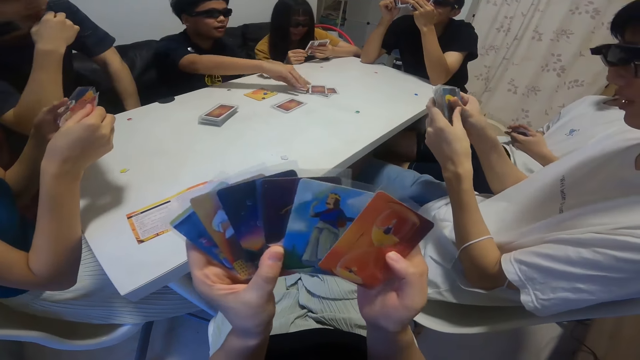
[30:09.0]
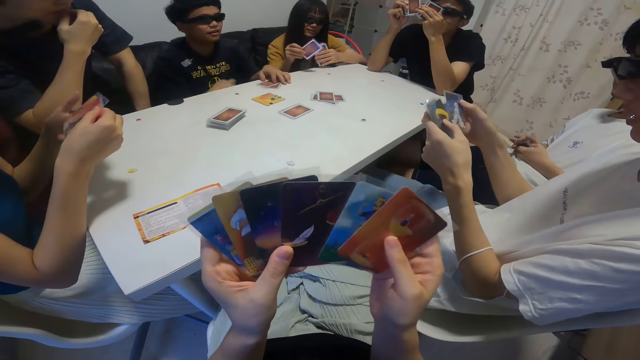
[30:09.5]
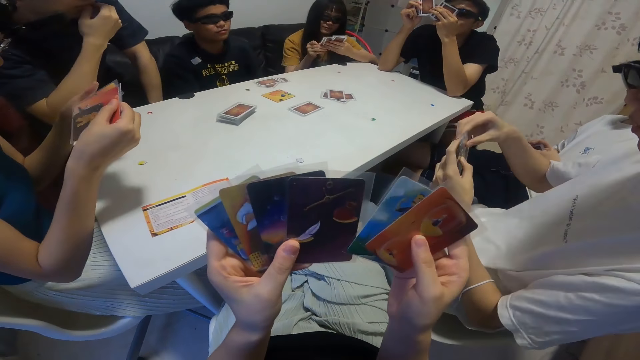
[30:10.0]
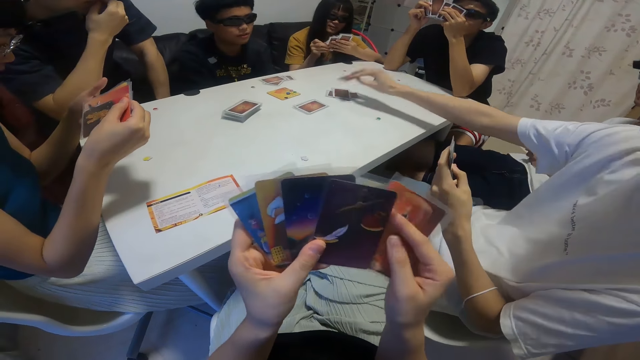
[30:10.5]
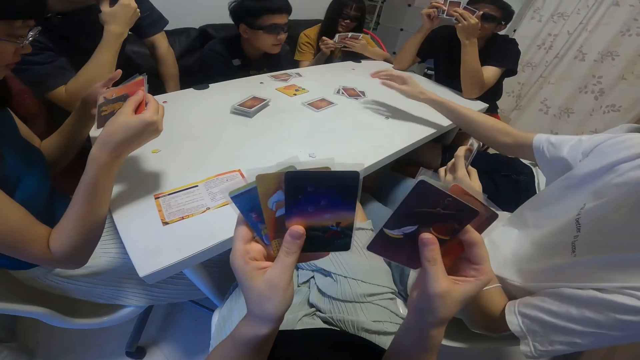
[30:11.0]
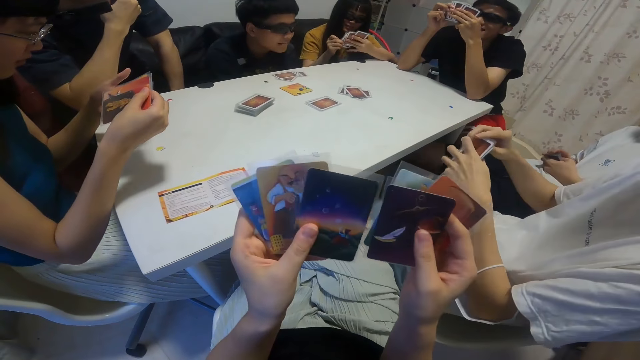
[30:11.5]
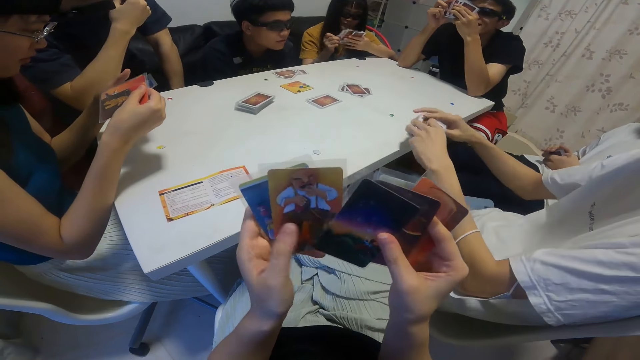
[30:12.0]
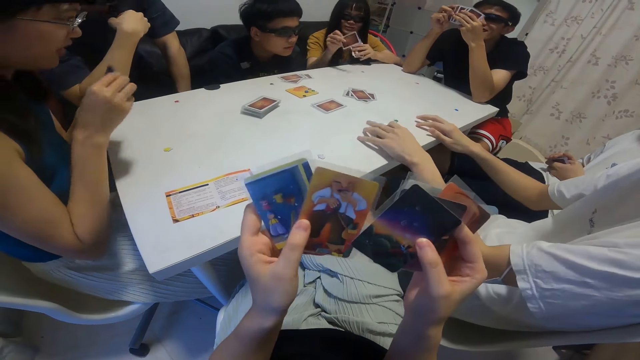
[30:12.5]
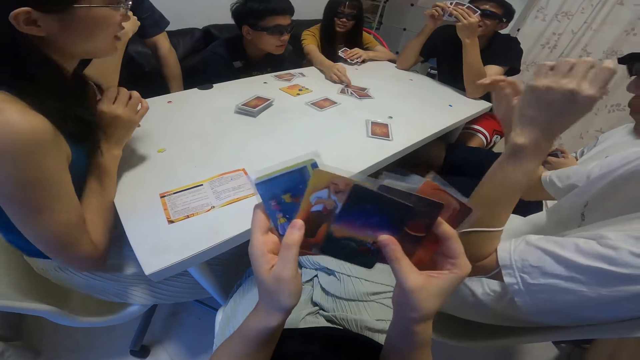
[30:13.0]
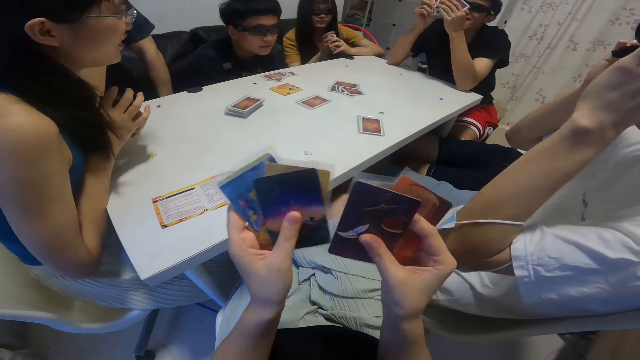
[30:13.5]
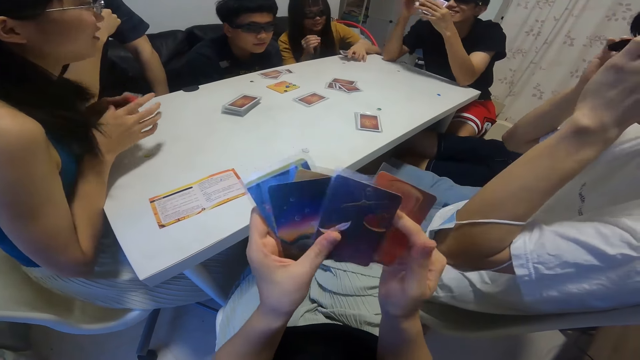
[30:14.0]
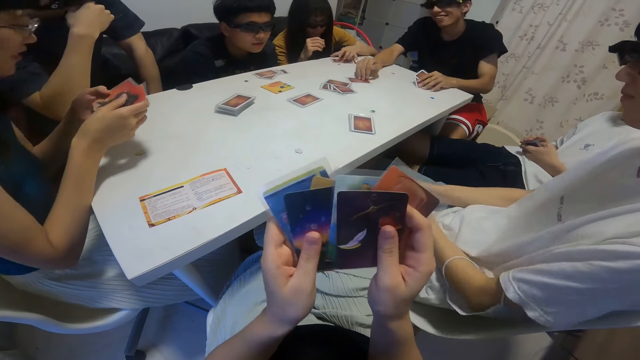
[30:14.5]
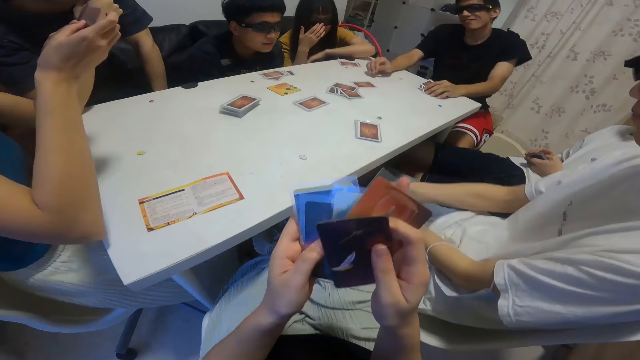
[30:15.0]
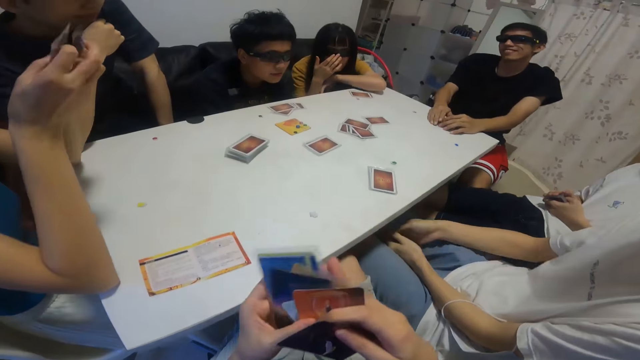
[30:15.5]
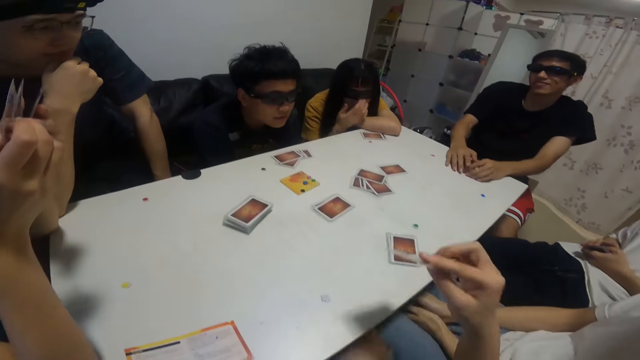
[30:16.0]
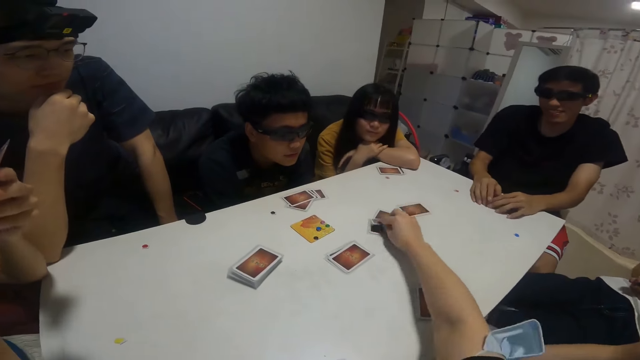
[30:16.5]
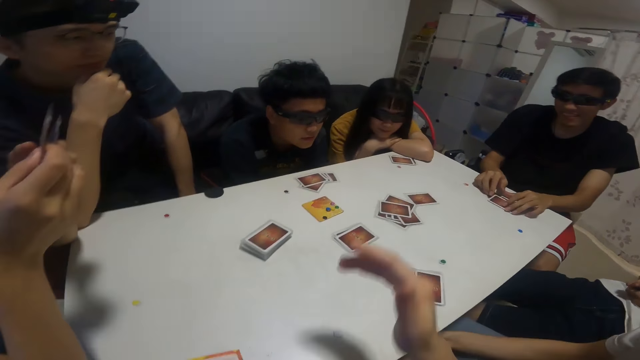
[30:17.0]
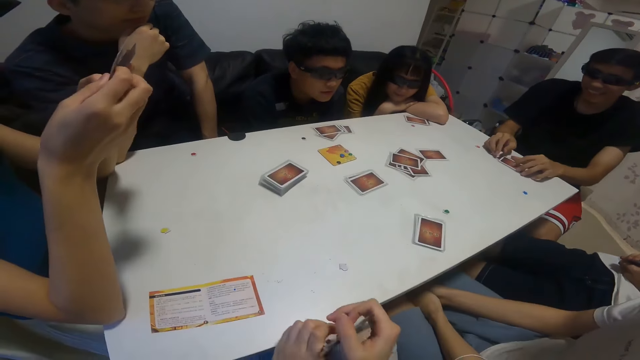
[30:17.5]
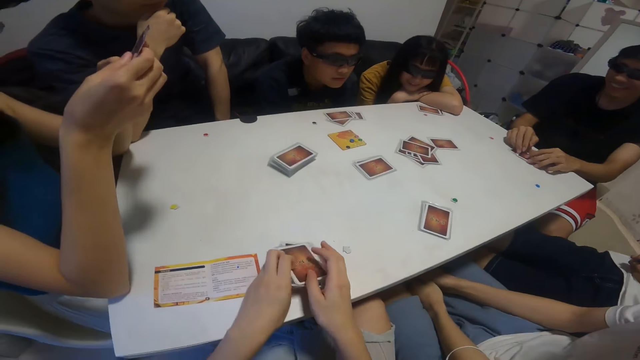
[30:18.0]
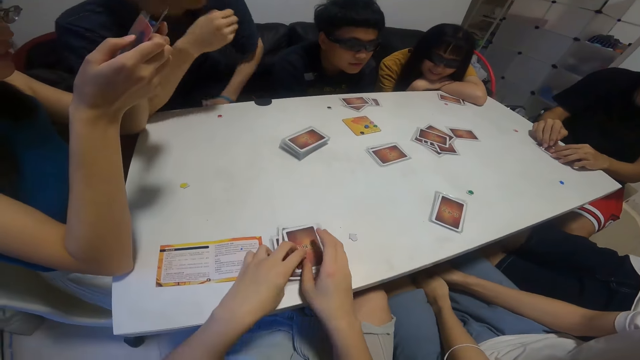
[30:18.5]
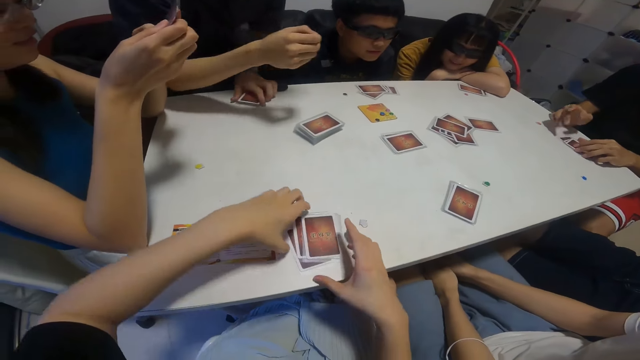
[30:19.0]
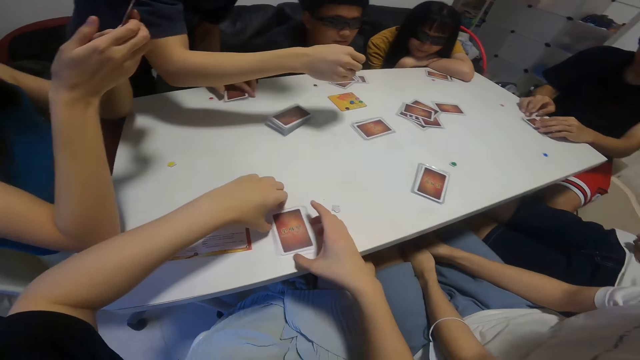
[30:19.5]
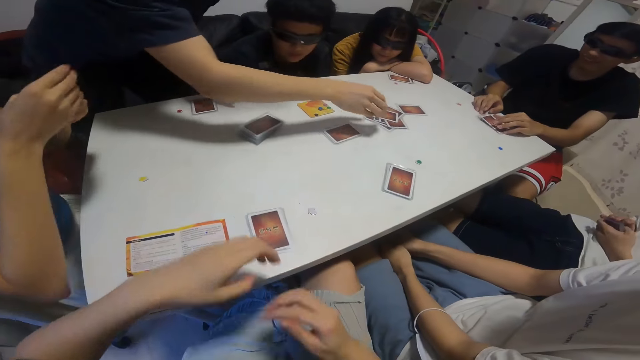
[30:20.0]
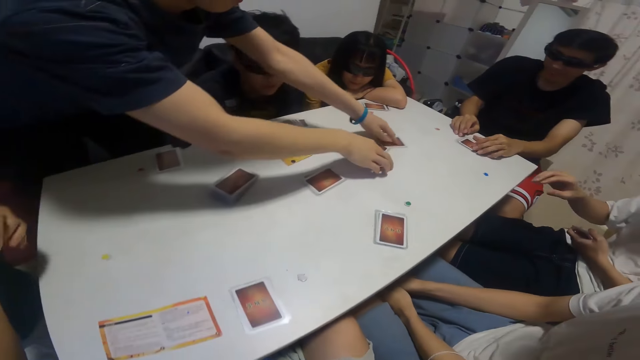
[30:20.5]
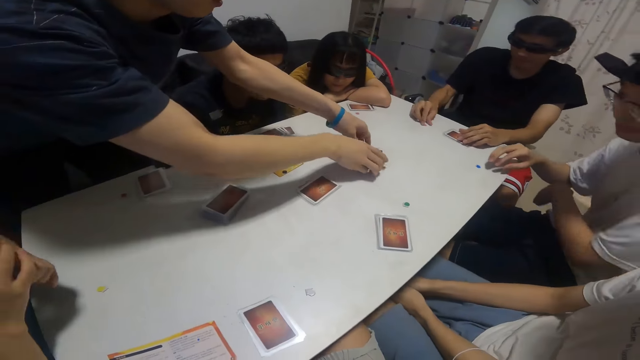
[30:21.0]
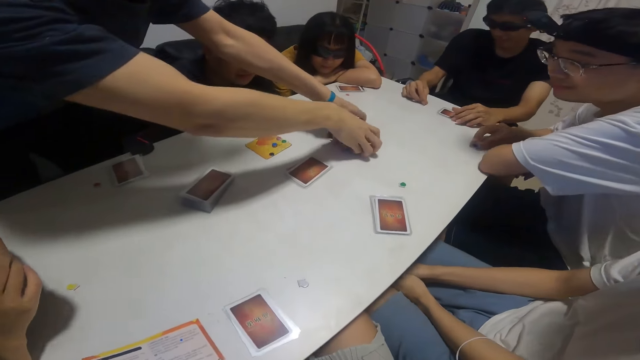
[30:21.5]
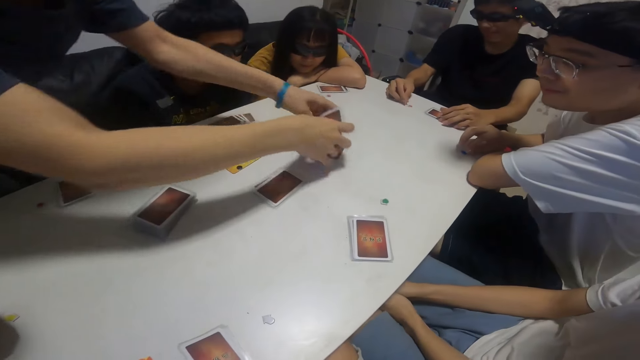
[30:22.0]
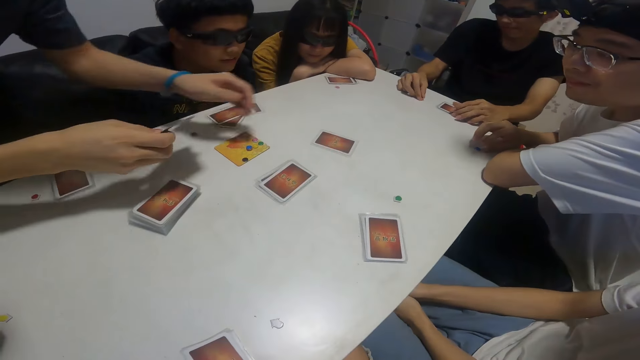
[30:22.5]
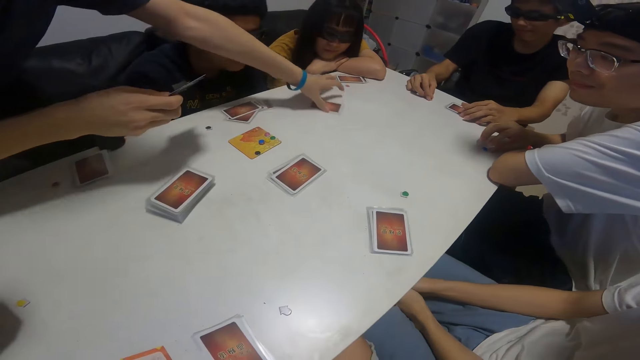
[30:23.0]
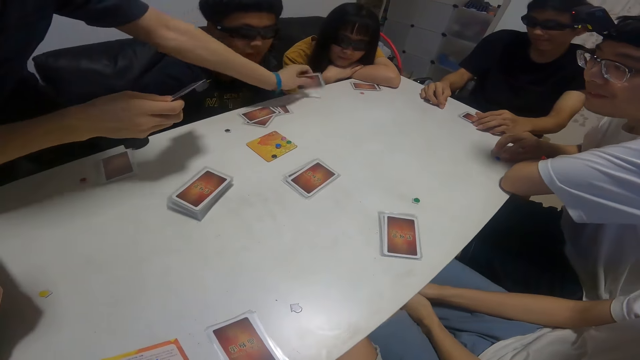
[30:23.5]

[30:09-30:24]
A boy drops a card in his right hand on the table. Another boy drops a card in his right hand on the table and drops the cards in his left hand on the table. A girl drops the card in her right hand on the table and places the cards in her left hand on the table. A third boy drops a card in his right hand on the table. The camera wearer drops a card in her right hand on the table. The third boy places the cards in his hands on the table. The camera wearer places the cards in her hands on the table. A fourth boy packs the cards on the table with his hands.

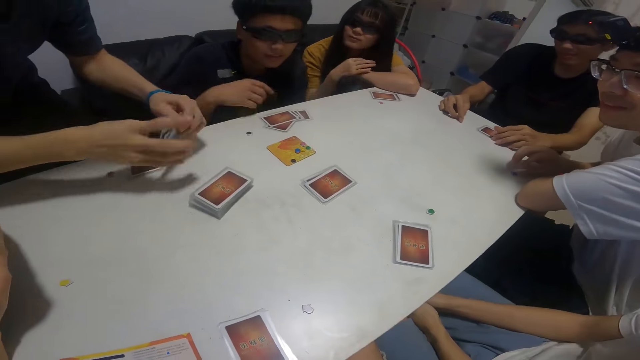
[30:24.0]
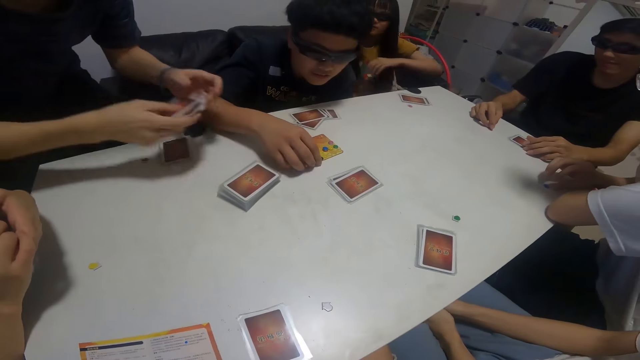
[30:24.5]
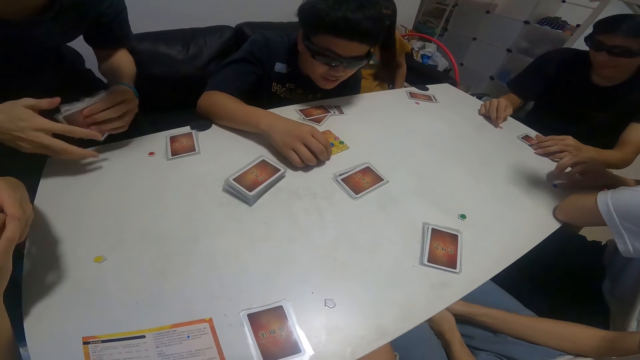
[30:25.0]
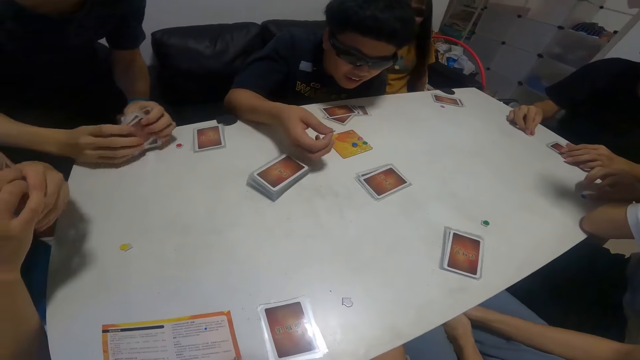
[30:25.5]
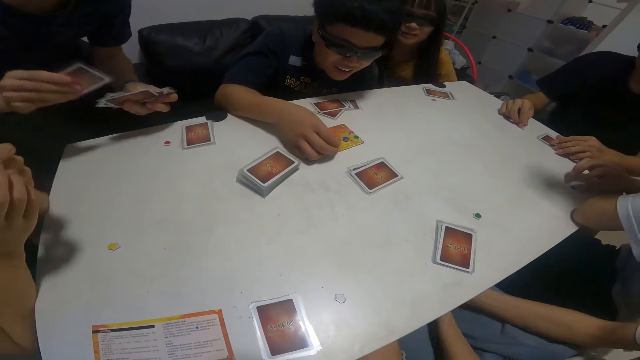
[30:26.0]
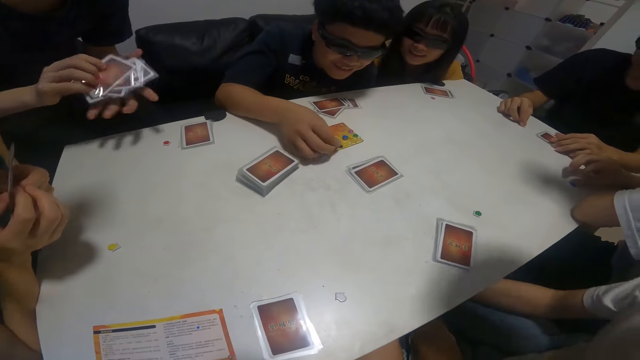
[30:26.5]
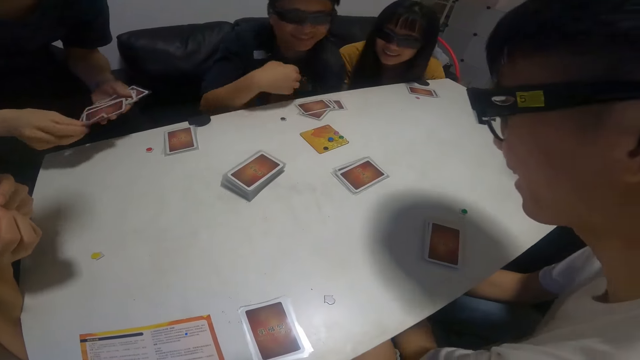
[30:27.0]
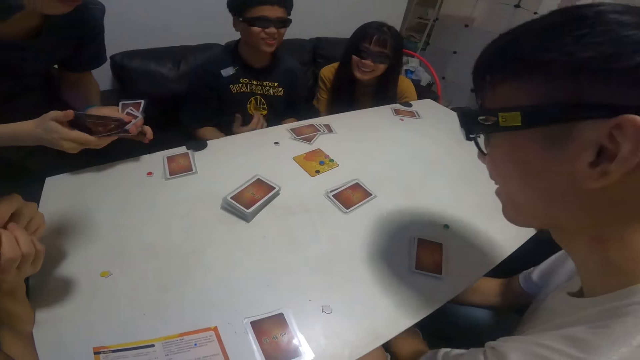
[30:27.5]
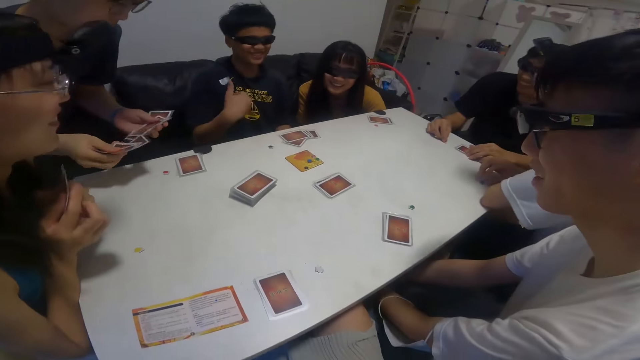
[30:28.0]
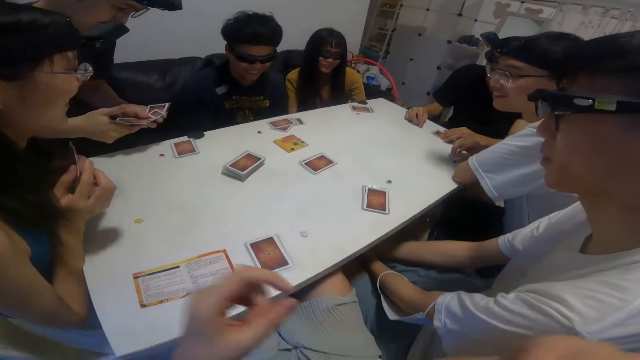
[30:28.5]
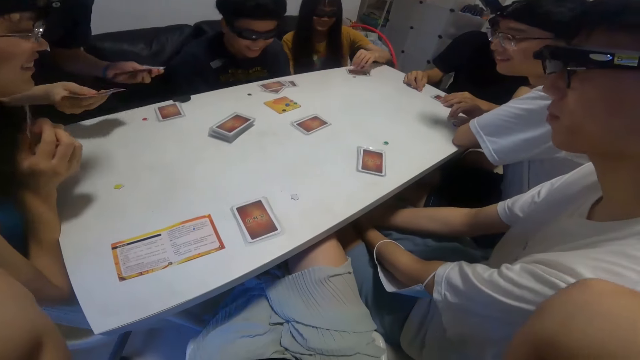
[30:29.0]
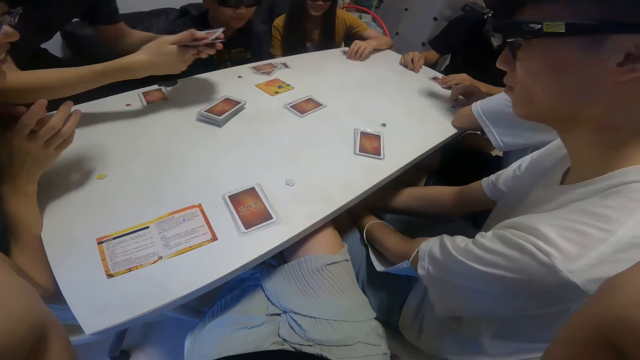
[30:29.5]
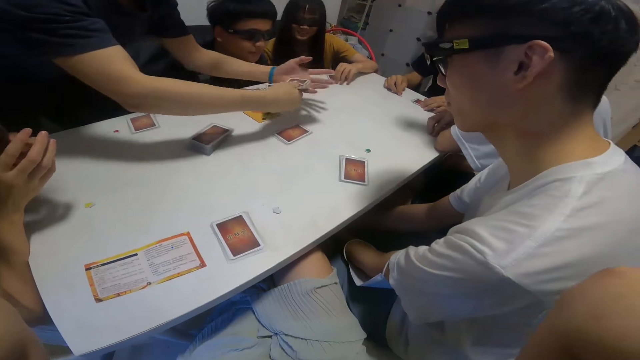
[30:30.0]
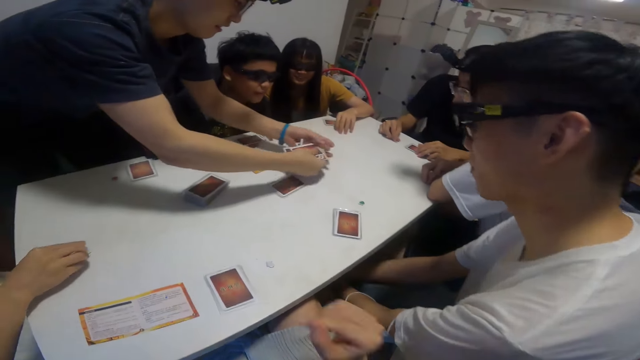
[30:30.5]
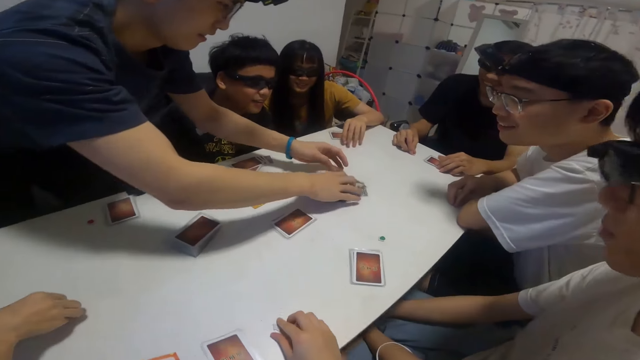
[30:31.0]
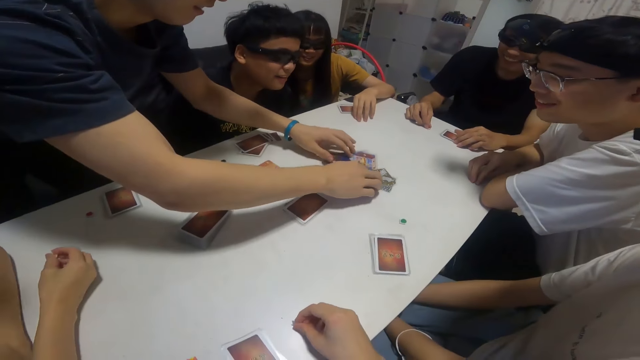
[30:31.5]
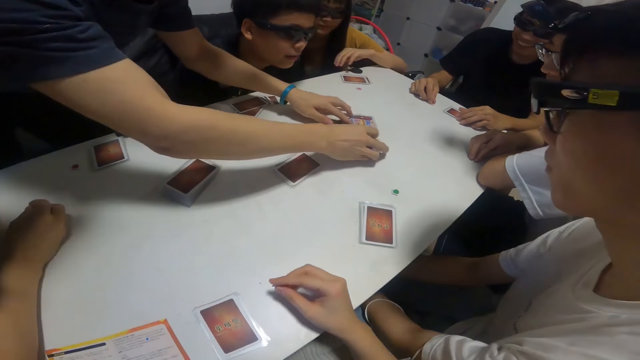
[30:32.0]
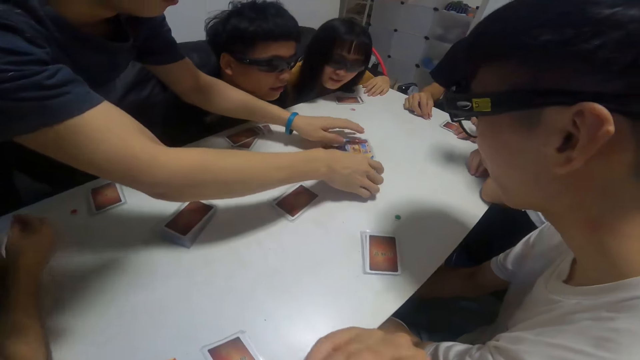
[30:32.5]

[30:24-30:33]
A boy shuffles the cards with his hands. He drops the cards in his right hand on the table and spreads the cards on the table with his hands.
